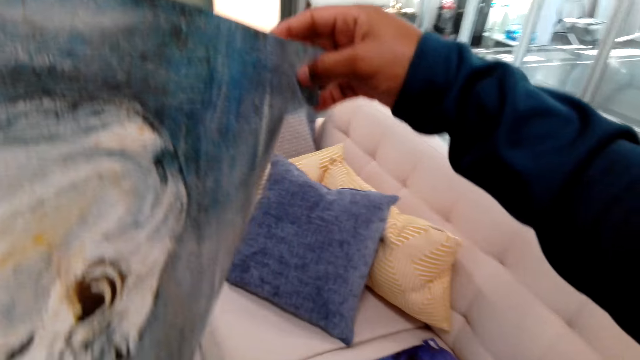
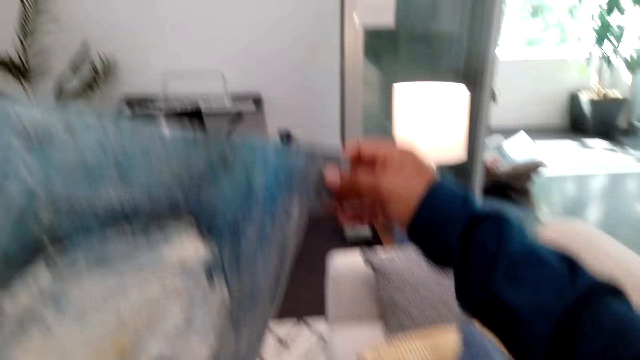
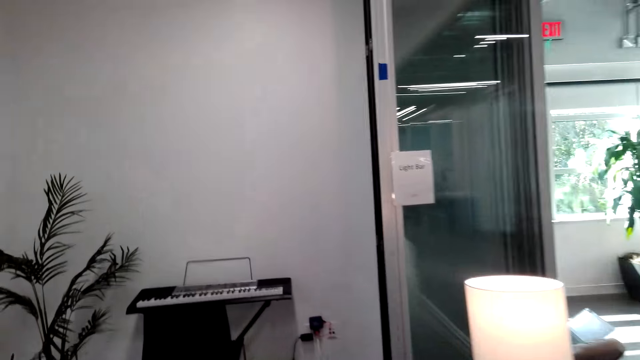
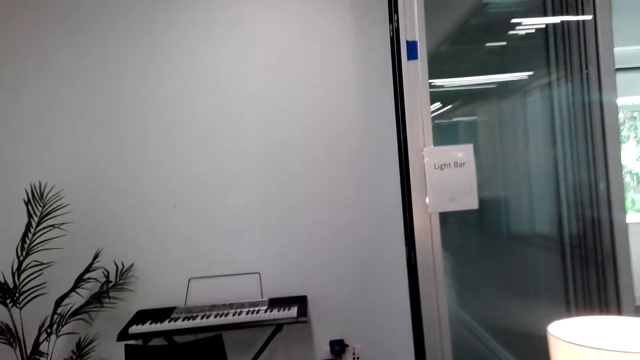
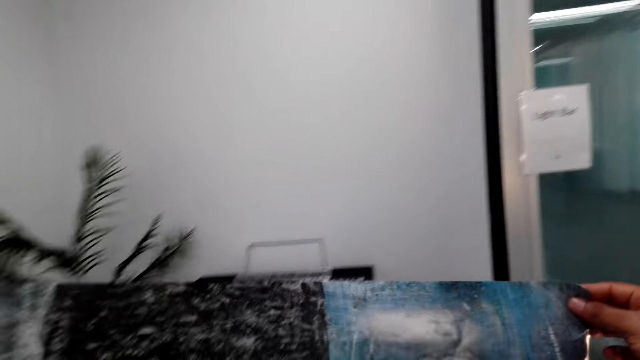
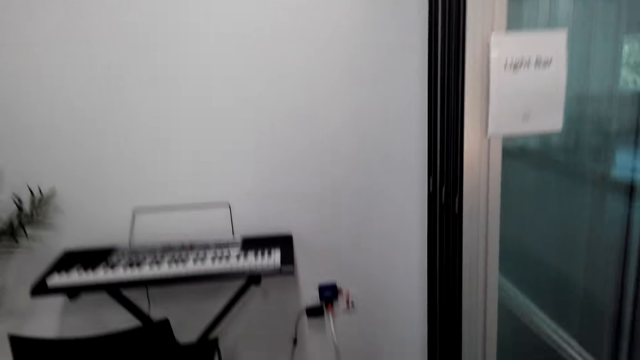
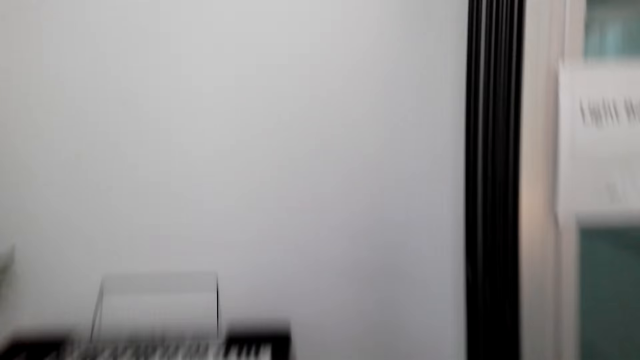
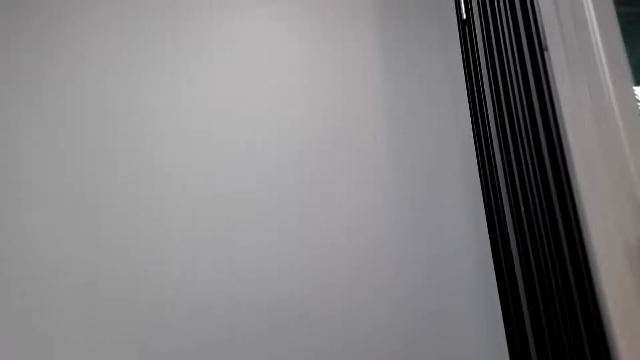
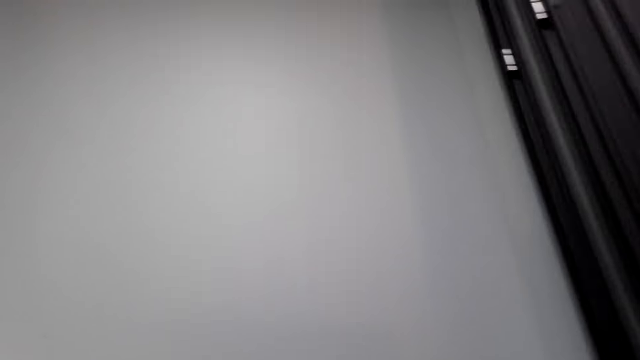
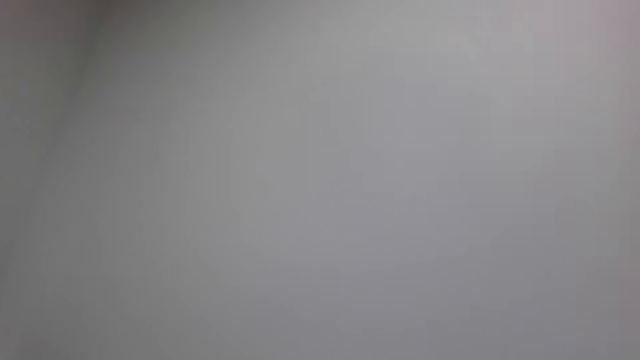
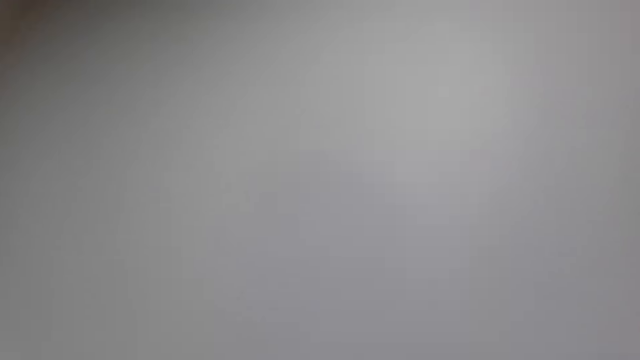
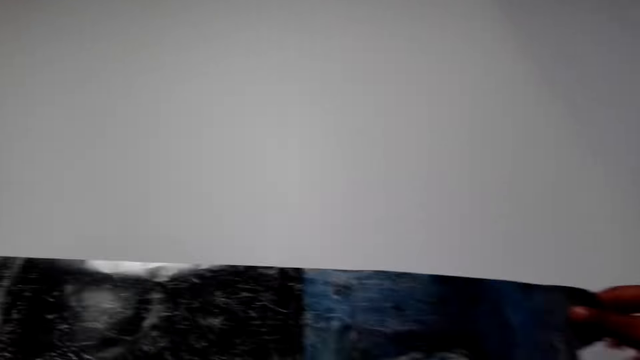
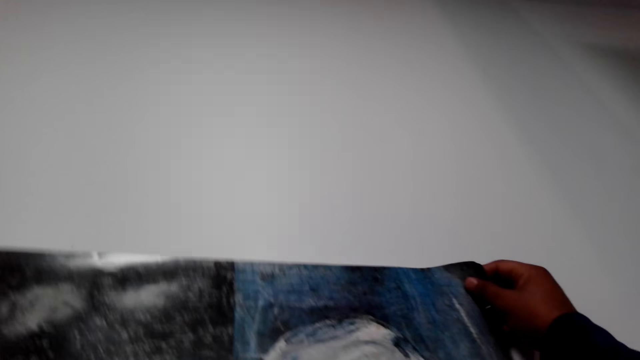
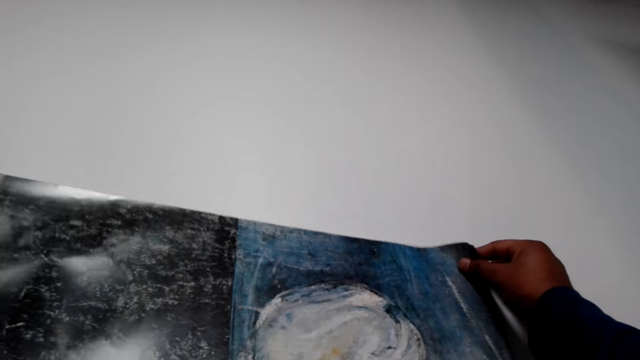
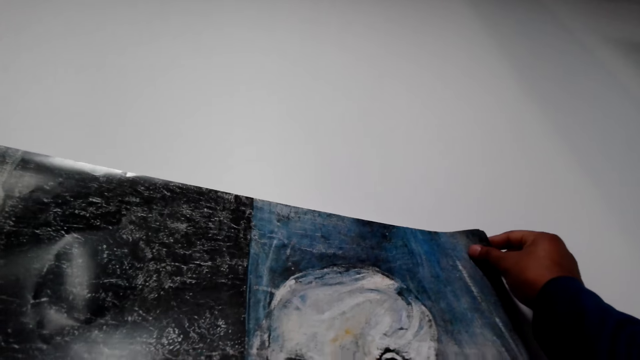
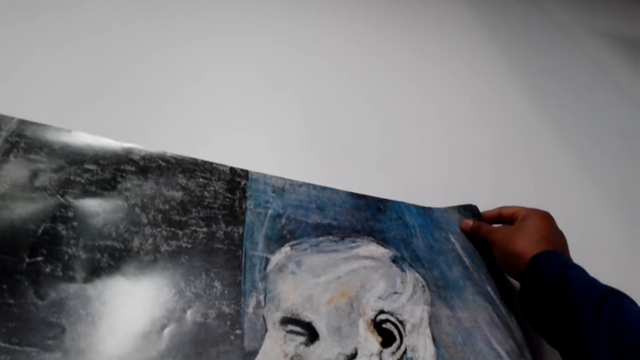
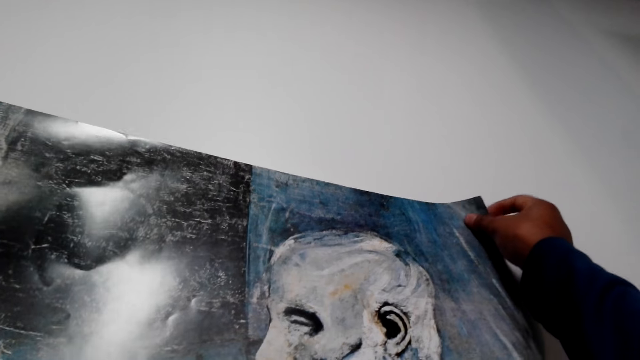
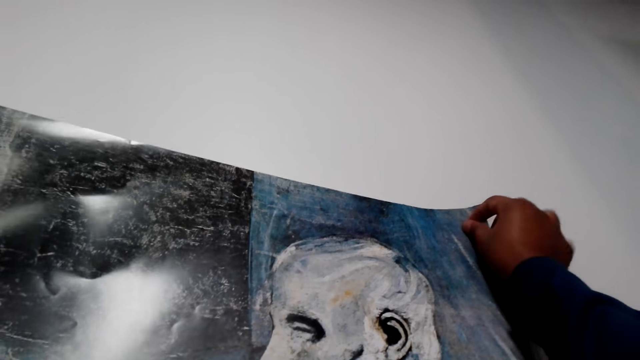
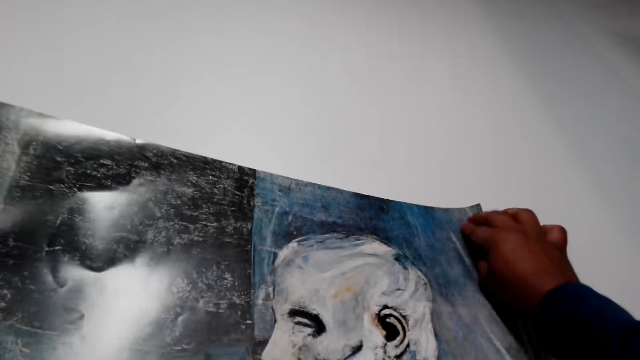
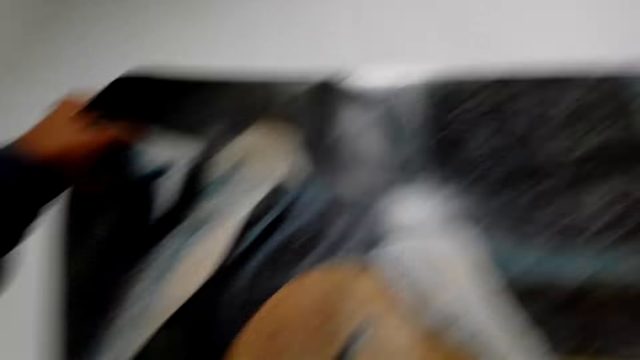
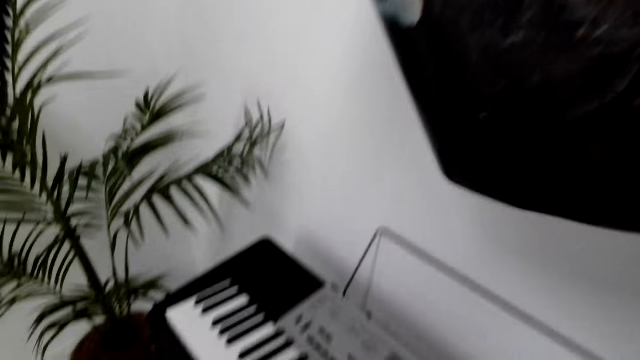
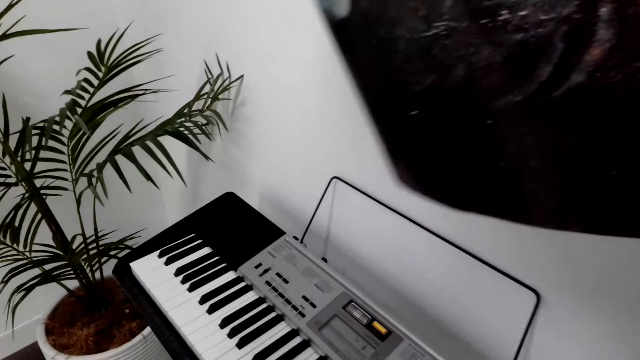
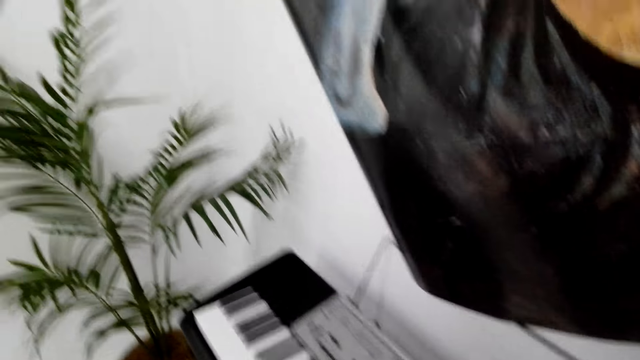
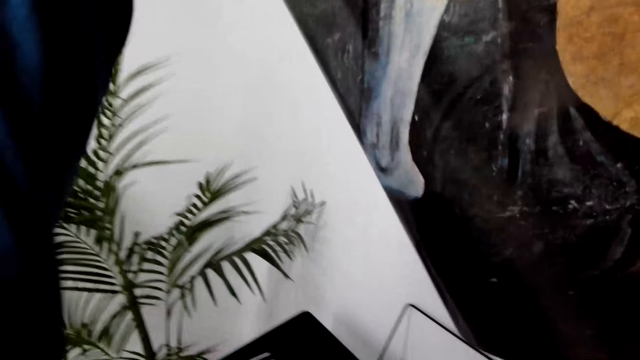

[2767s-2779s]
The camera wearer walks on the floor. They stick the wallpaper or wall art on the wall.

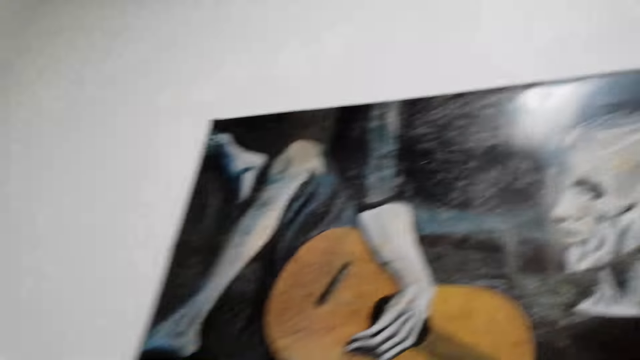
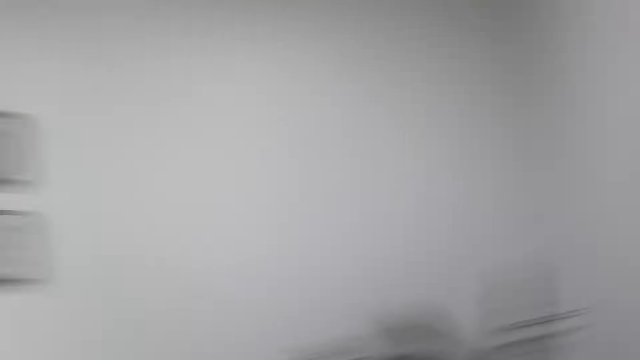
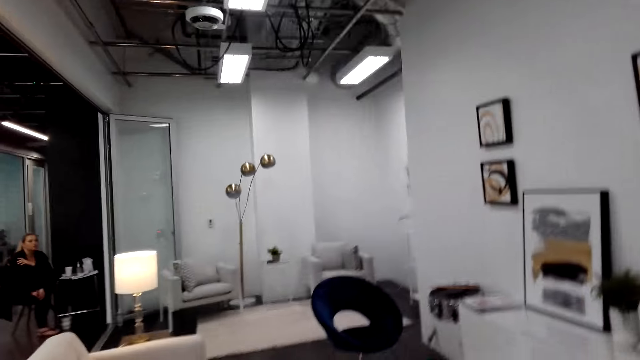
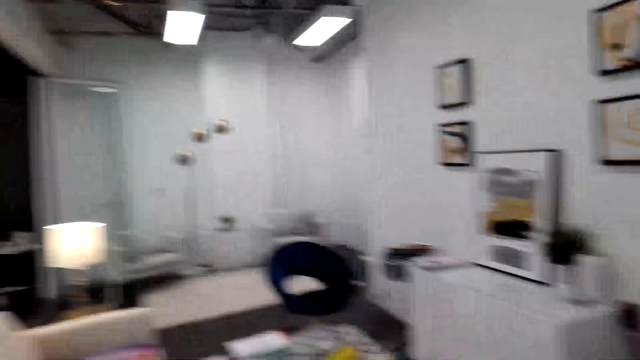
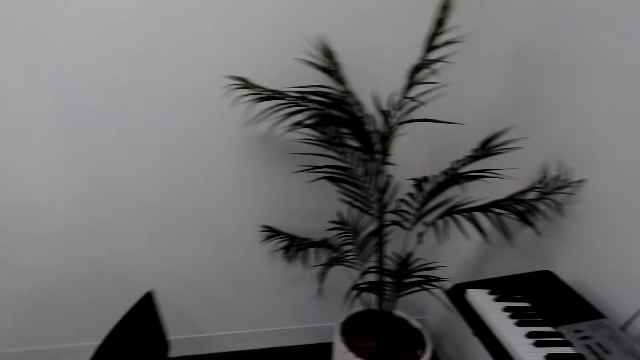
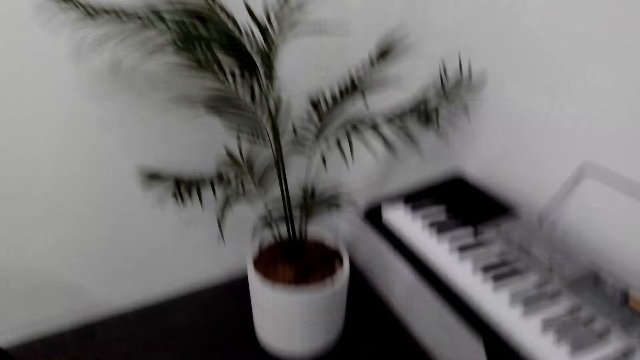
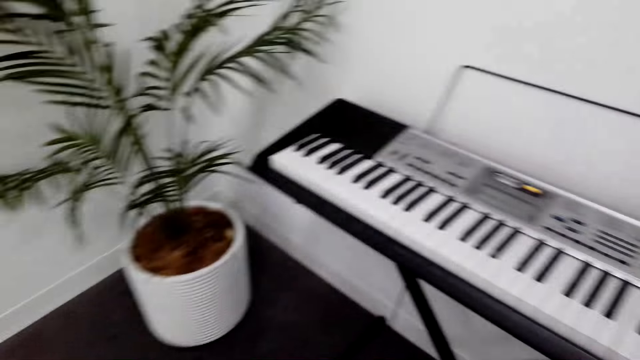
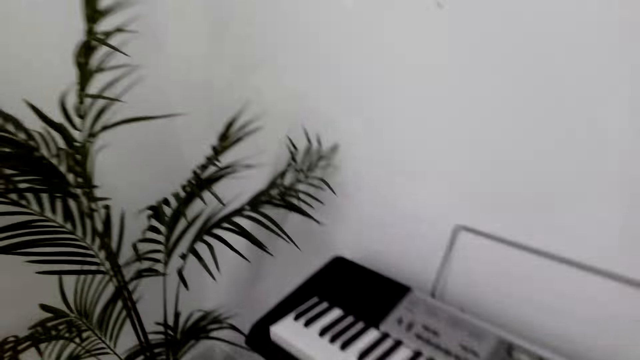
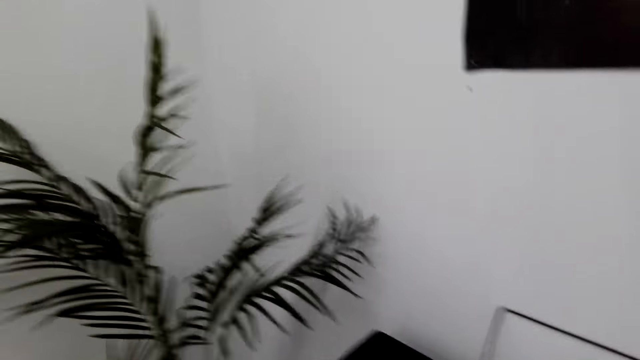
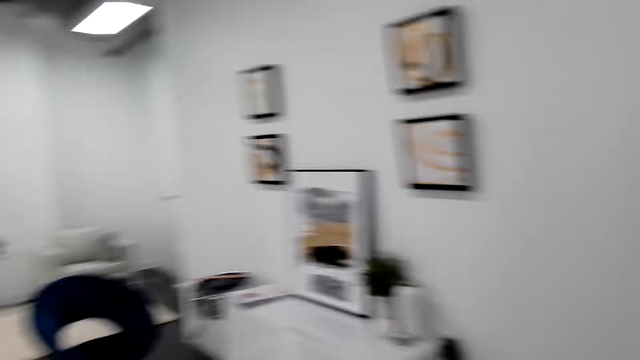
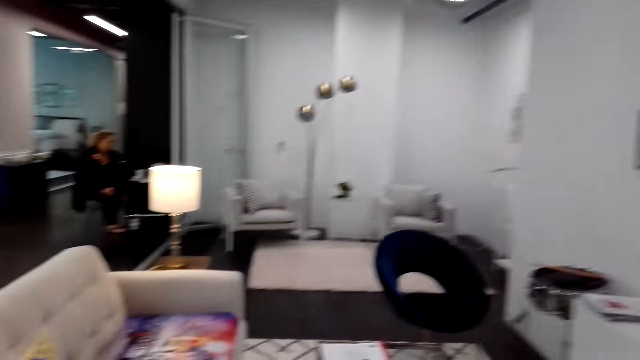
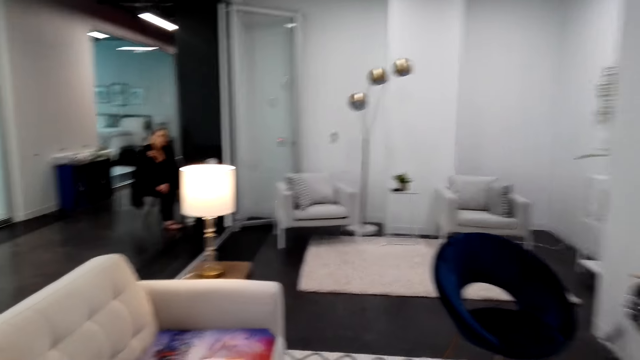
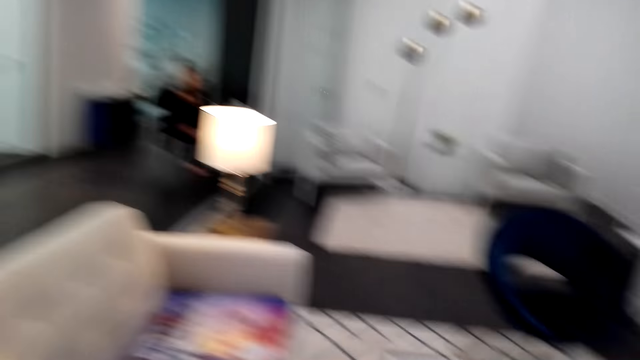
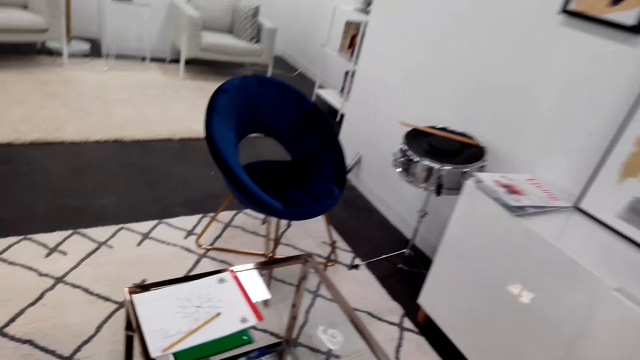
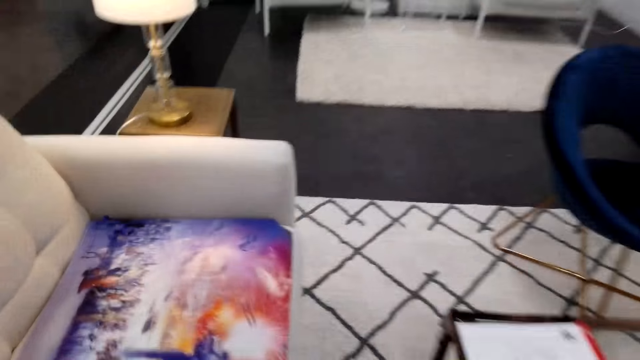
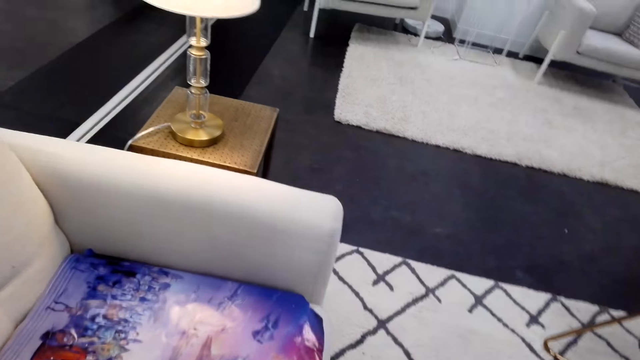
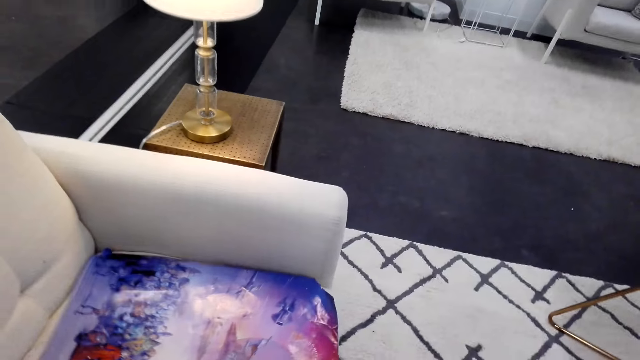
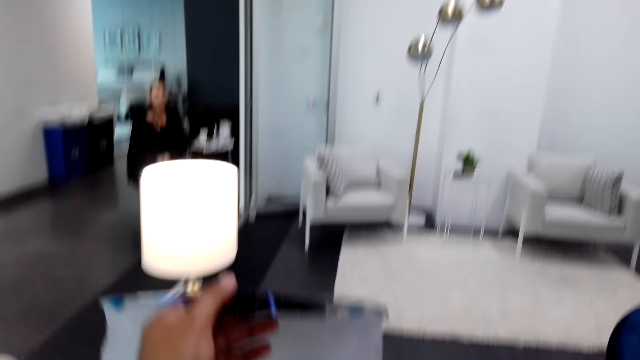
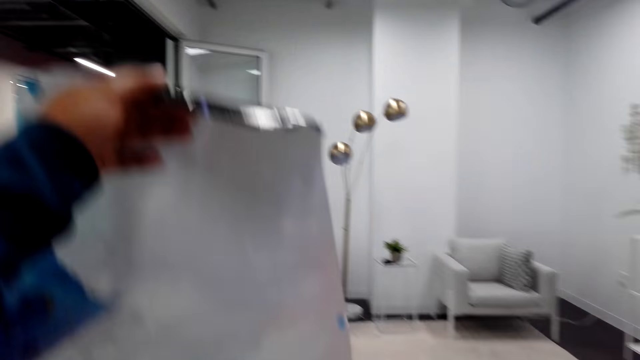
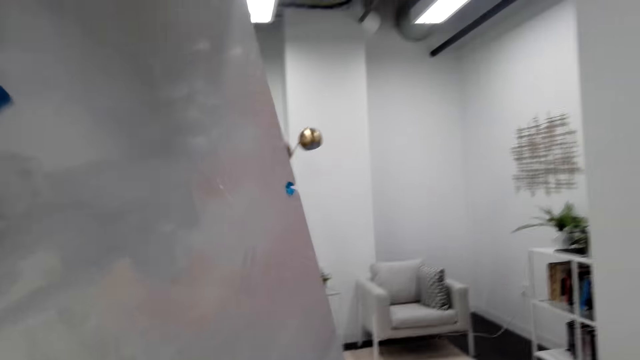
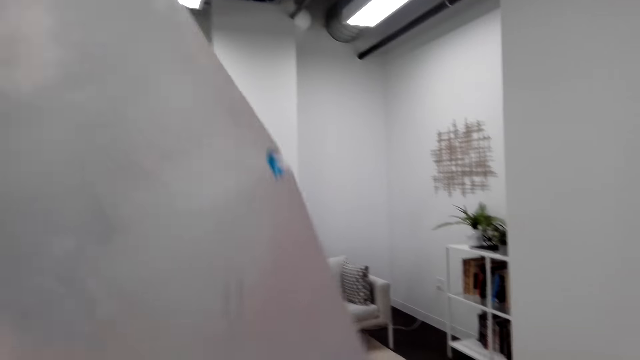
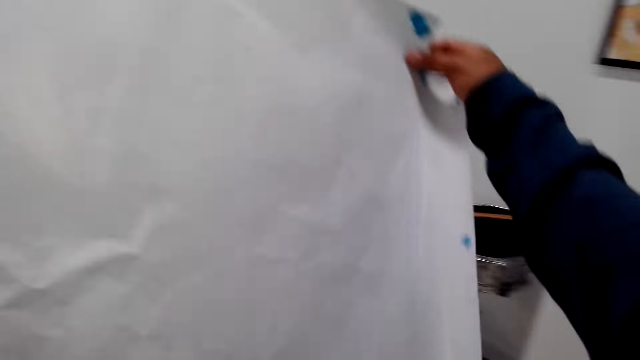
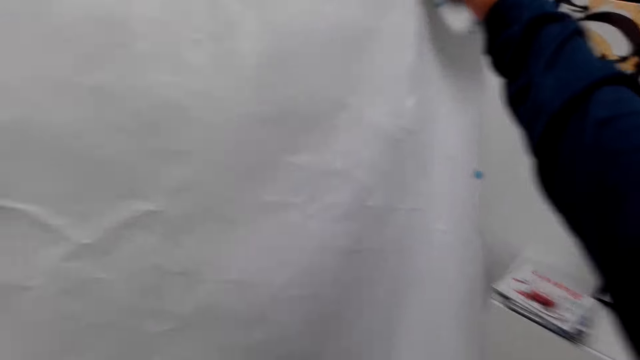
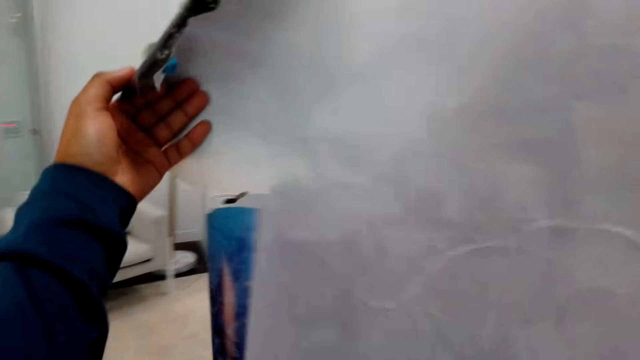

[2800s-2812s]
The camera wearer walks on the floor. They pick up the wallpaper from the couch. They stare at the wallpaper.
